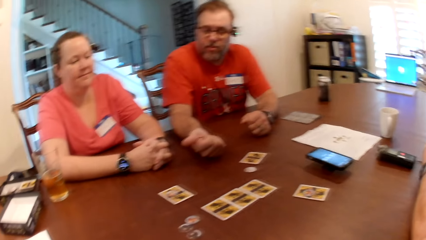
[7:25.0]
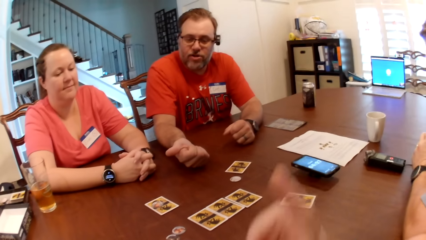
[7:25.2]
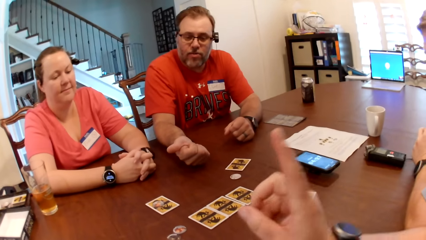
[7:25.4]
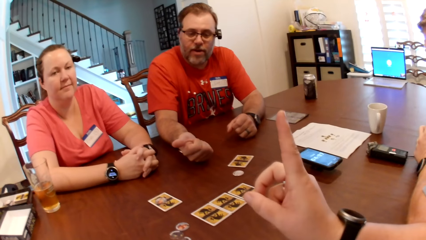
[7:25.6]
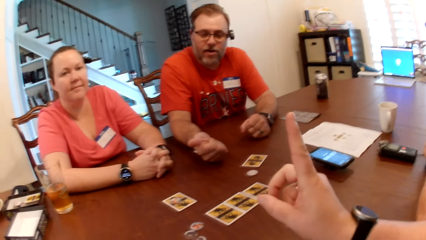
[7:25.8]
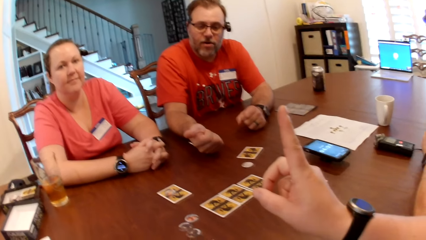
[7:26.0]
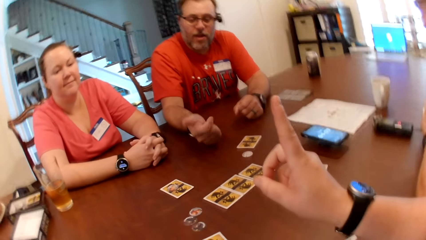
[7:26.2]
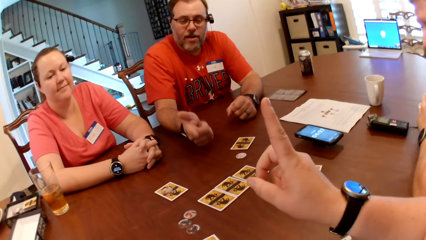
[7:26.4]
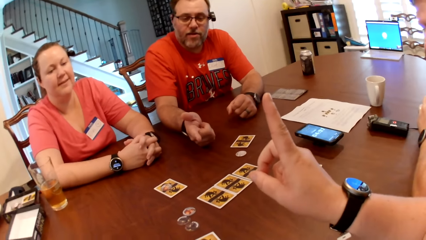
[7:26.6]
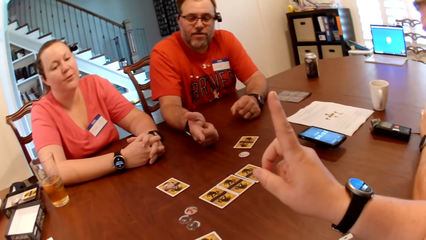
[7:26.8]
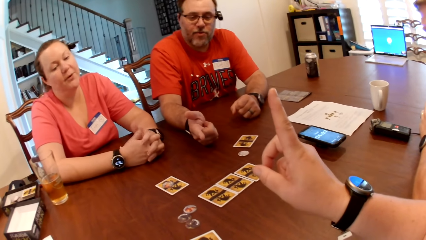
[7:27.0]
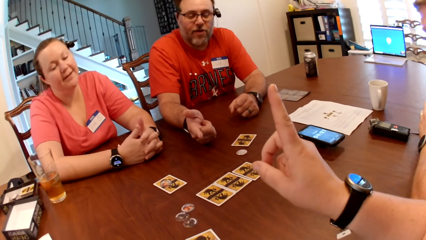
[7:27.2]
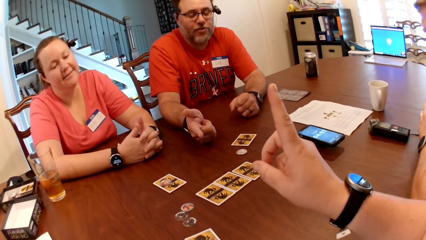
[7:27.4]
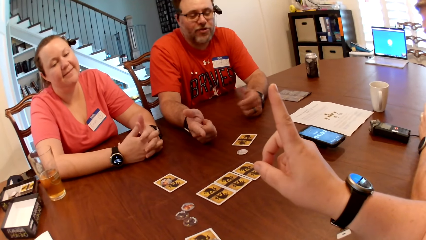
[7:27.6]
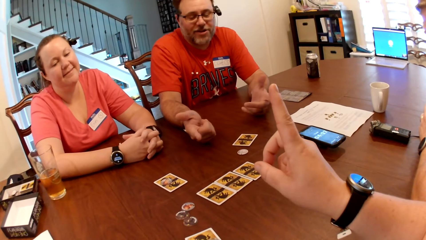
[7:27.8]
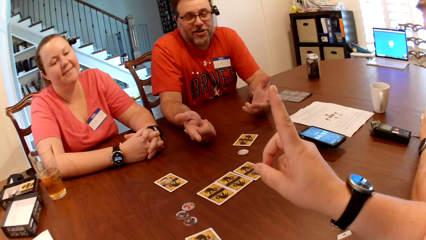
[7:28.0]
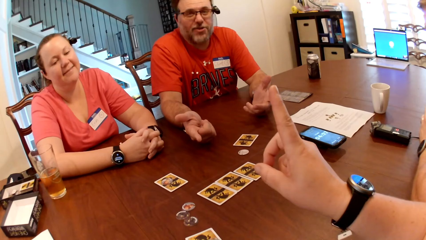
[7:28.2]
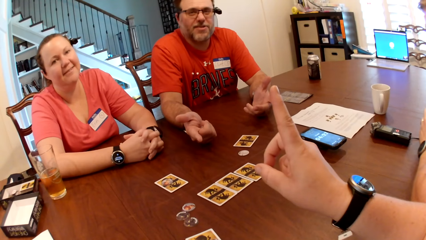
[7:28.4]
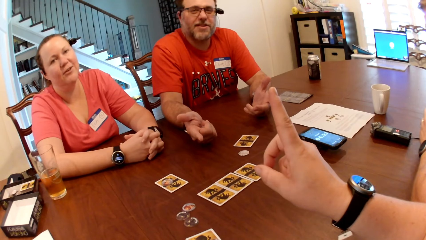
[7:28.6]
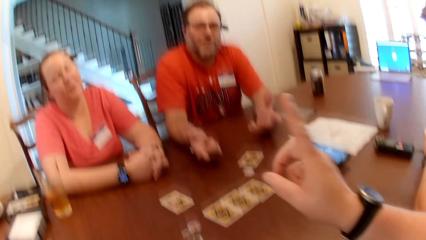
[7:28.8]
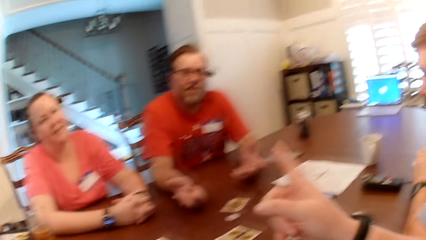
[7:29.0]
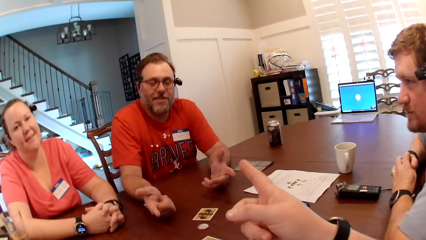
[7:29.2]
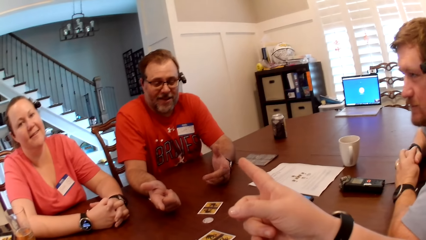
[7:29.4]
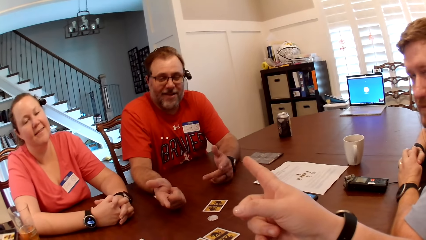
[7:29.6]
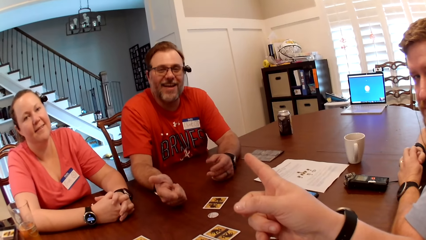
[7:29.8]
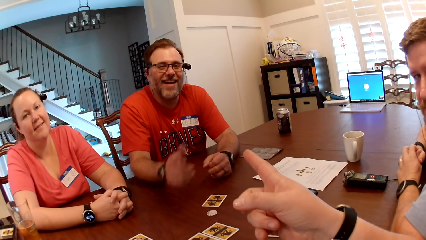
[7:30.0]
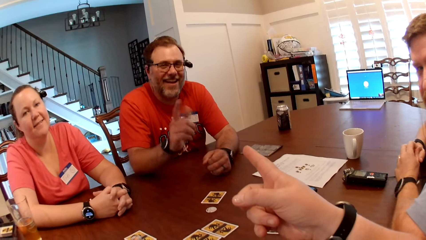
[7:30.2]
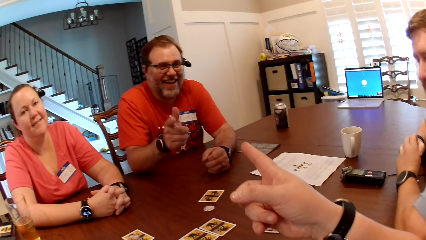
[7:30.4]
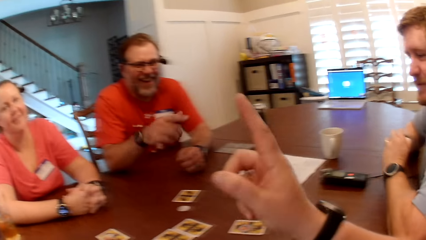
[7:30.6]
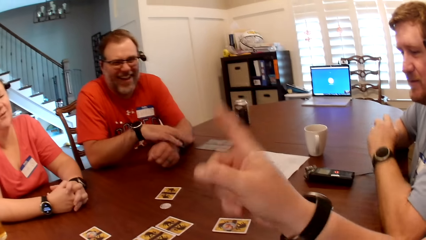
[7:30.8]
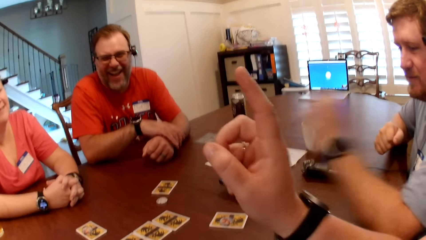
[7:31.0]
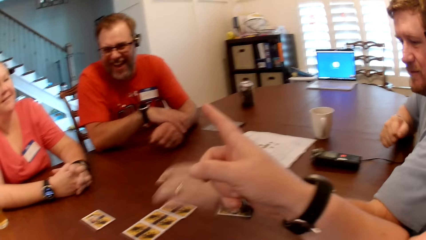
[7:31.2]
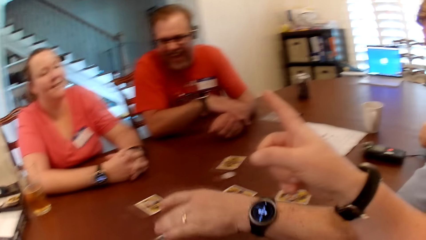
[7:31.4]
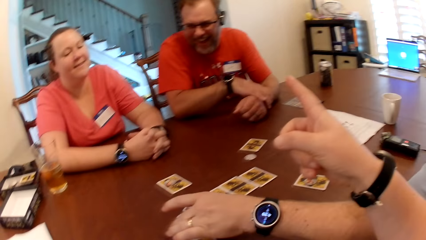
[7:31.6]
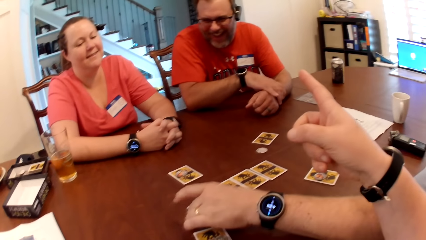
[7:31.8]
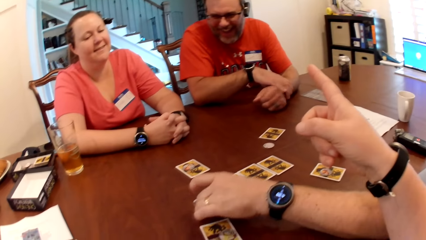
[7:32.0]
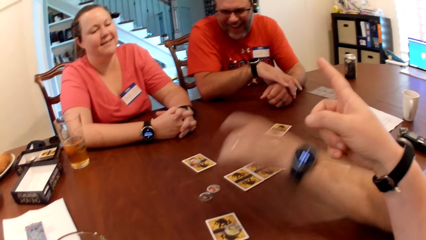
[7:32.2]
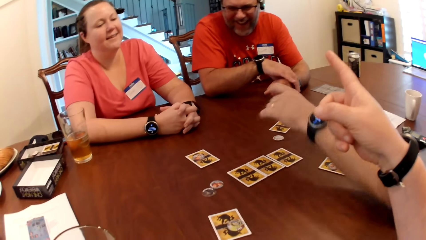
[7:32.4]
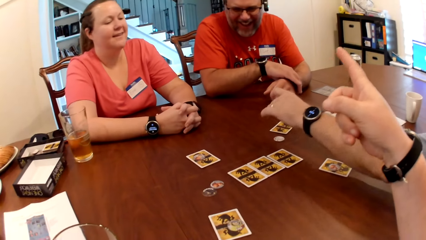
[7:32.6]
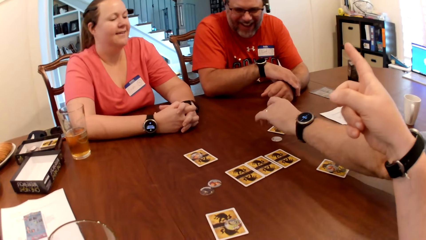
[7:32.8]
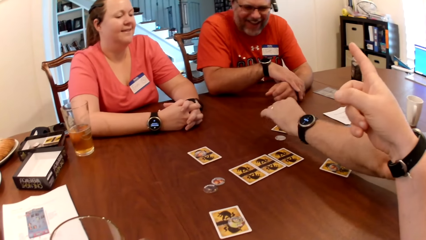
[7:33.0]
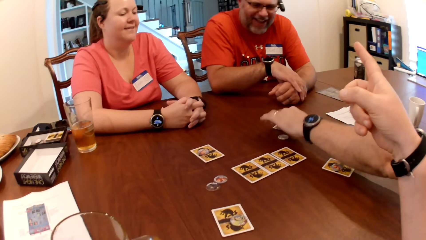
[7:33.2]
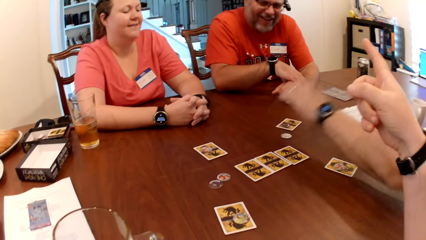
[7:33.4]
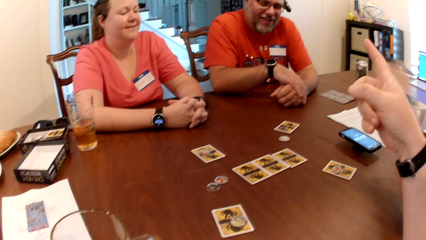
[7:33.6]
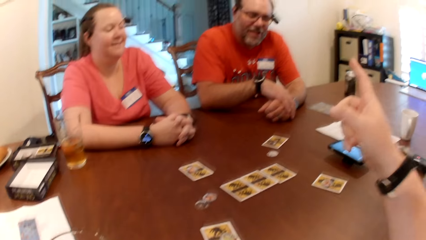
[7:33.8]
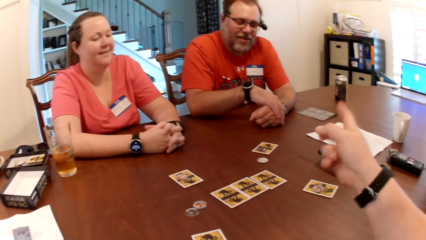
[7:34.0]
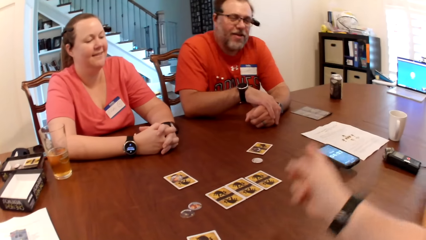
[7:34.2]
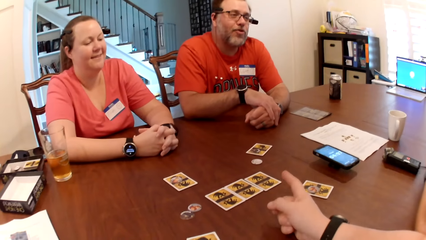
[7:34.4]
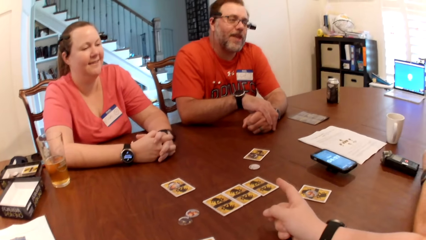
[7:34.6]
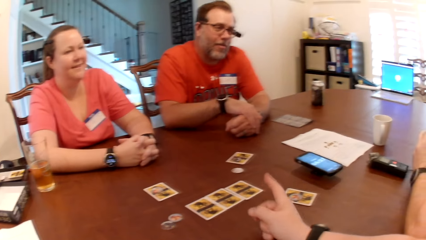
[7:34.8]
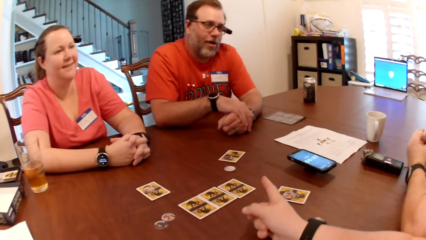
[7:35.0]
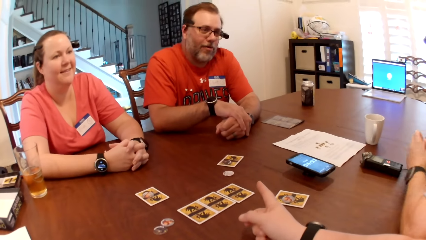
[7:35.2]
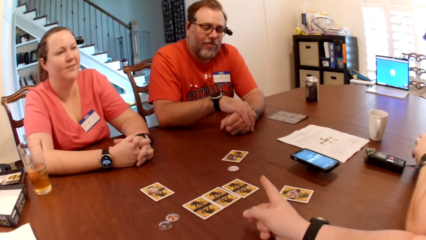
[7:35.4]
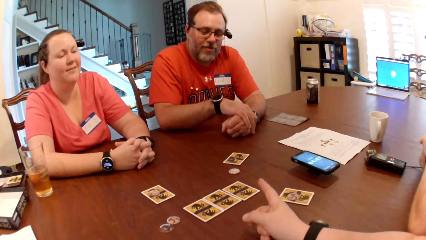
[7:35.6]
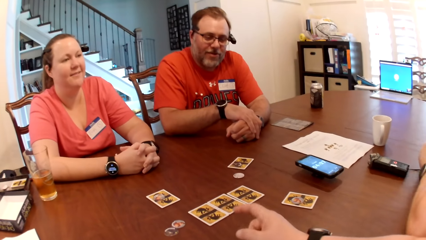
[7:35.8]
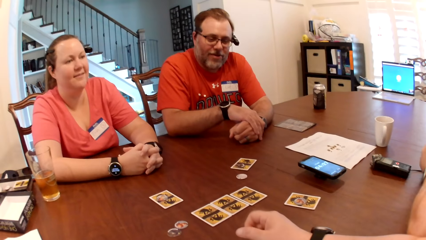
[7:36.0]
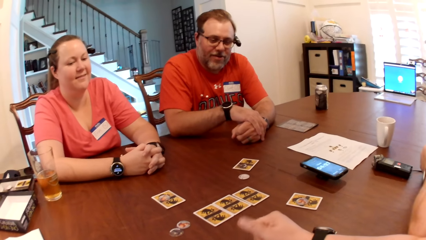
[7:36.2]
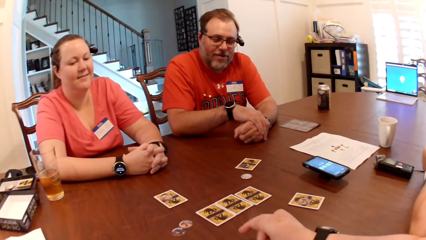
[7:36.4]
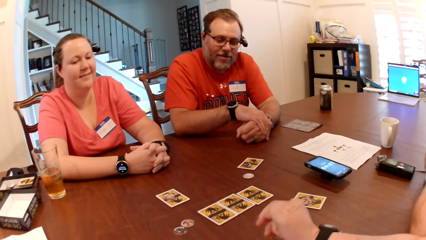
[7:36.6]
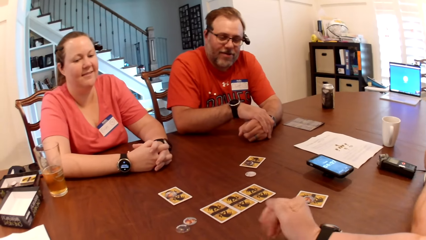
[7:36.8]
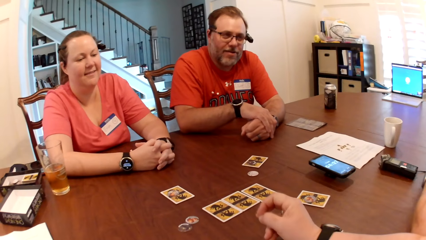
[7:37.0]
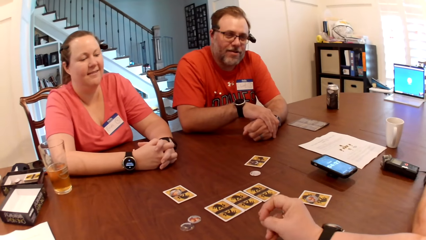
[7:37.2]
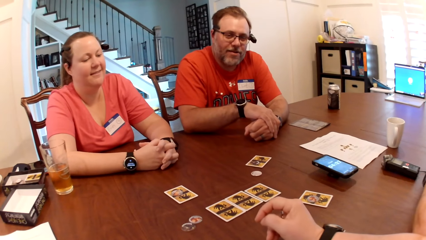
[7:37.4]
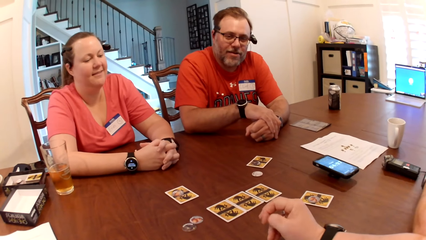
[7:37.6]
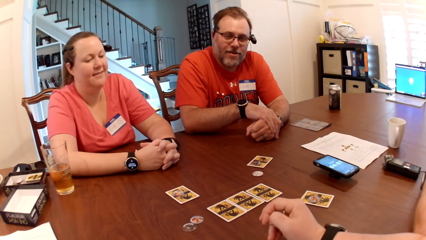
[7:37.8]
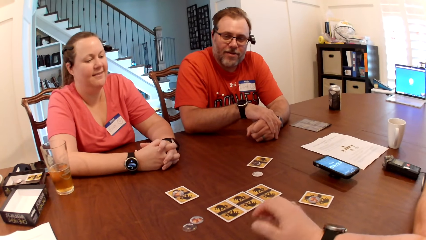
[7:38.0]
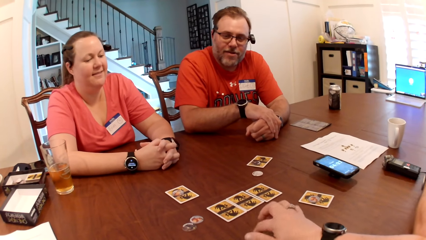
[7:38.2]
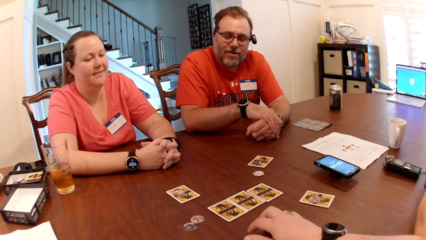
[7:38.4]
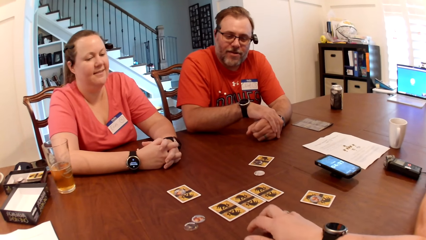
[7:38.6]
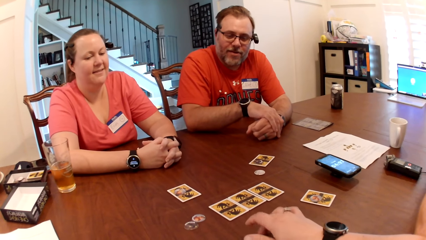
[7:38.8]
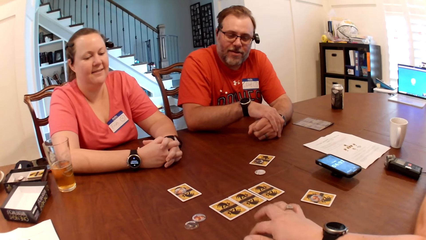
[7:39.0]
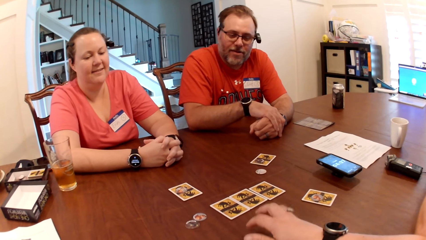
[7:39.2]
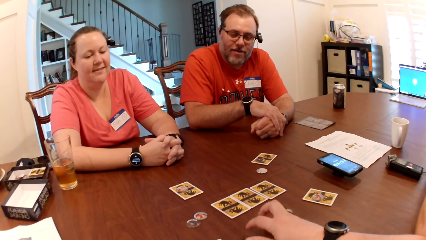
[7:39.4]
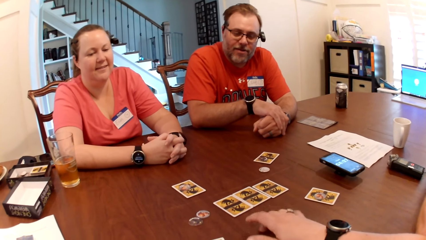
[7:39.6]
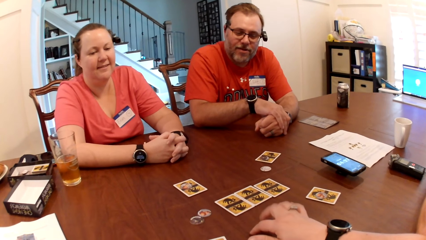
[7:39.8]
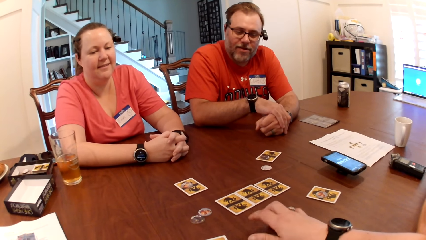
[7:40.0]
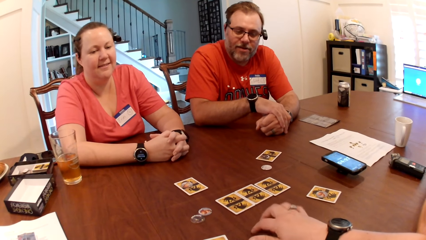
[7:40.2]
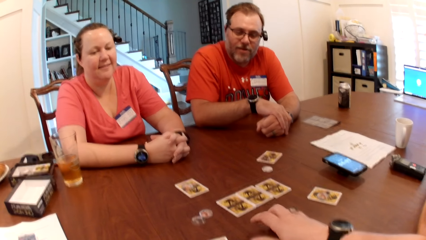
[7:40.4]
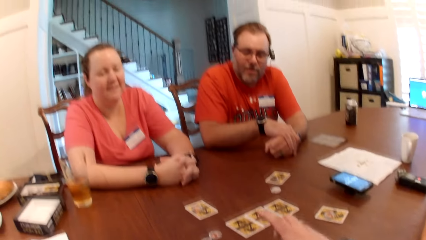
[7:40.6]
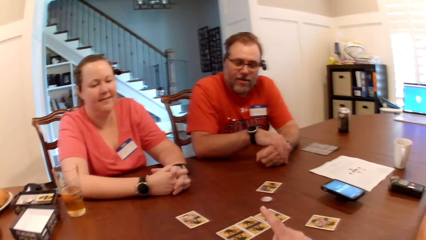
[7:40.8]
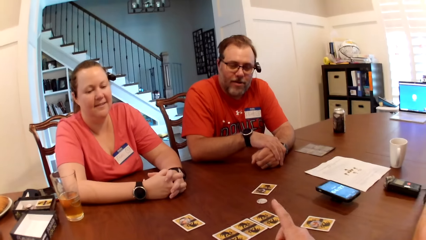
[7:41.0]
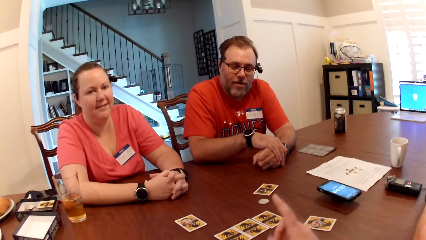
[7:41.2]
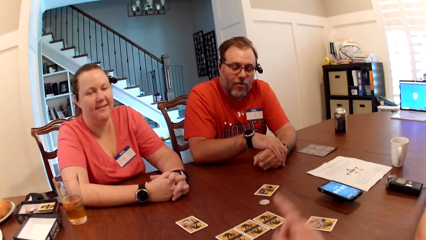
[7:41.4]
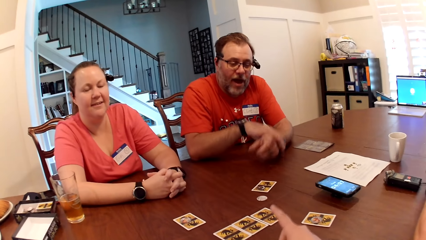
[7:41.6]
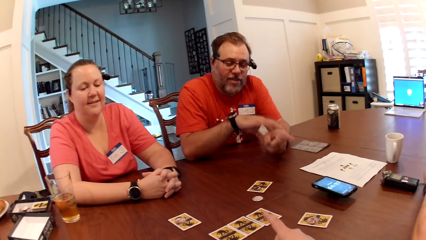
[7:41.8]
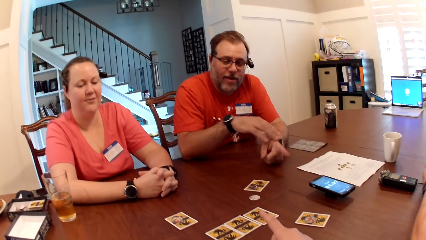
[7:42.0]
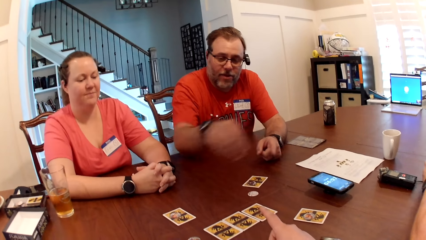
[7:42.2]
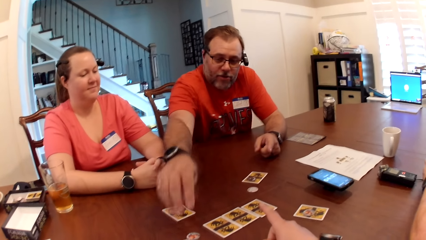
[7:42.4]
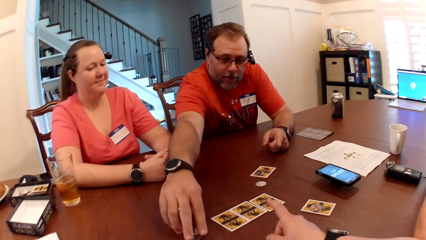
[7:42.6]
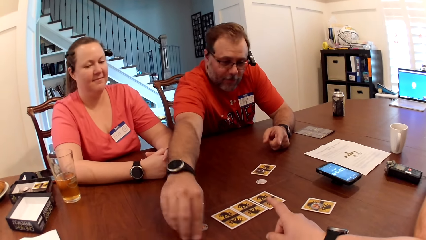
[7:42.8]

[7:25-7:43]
A man flaps the hand. The camera wearer flaps the hand. The man picks a poker chip from the table with his left hand and drops the poker chip on a card on the table with his left hand. The camera wearer drums her right hand on the table. She moves the figures on the table and flaps the hand.
